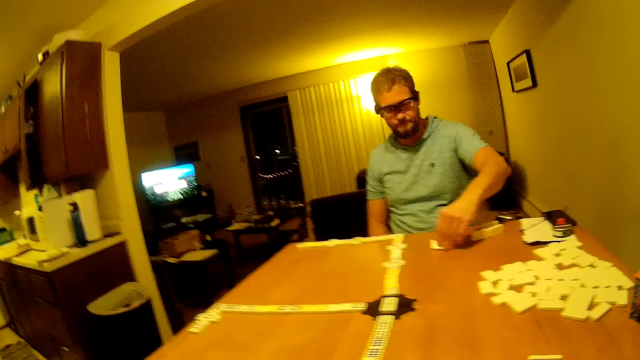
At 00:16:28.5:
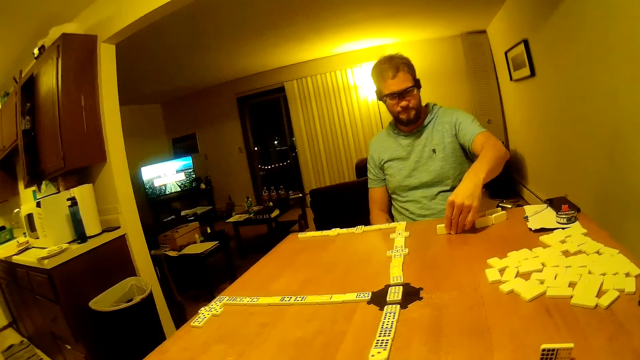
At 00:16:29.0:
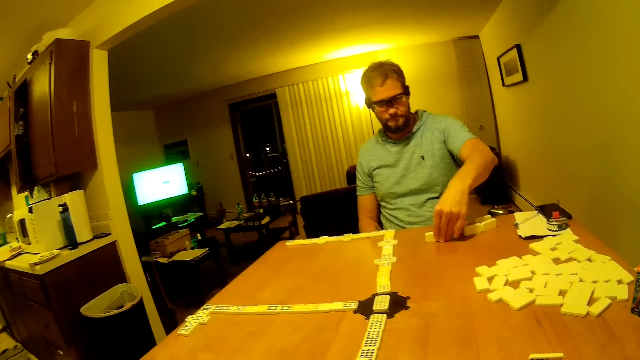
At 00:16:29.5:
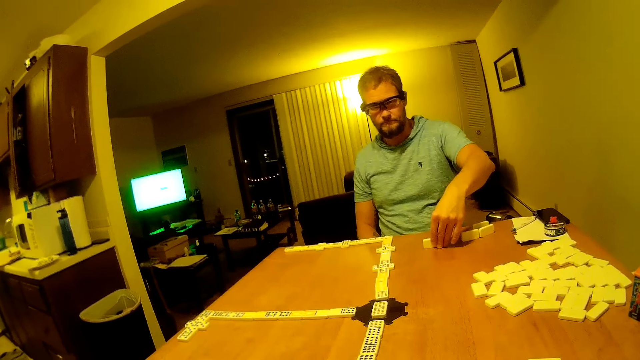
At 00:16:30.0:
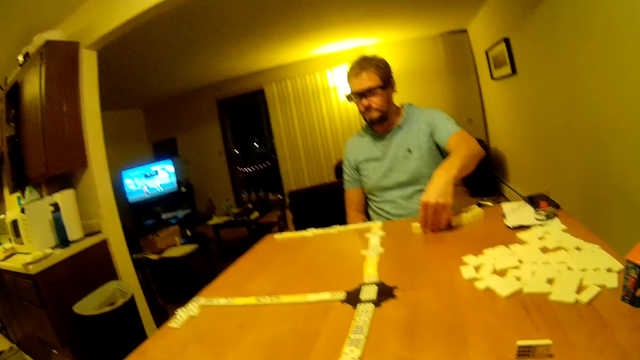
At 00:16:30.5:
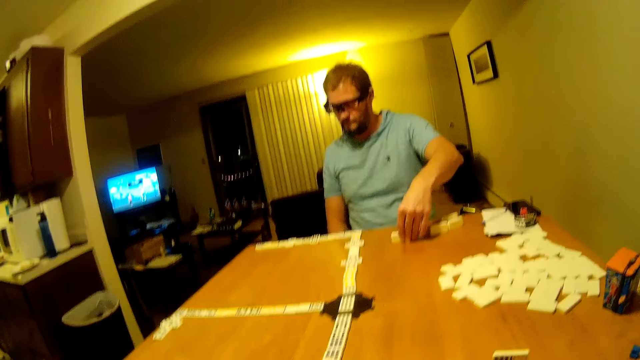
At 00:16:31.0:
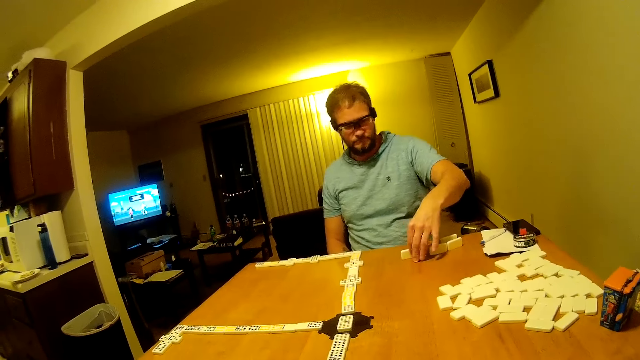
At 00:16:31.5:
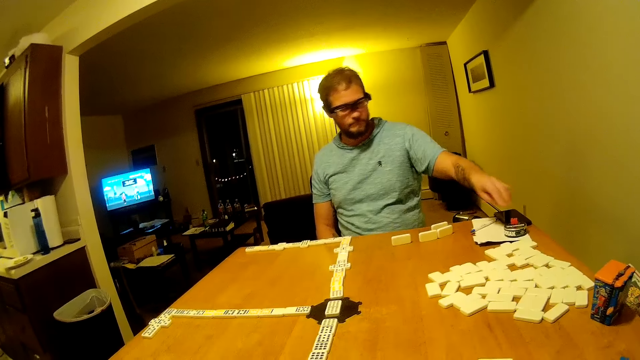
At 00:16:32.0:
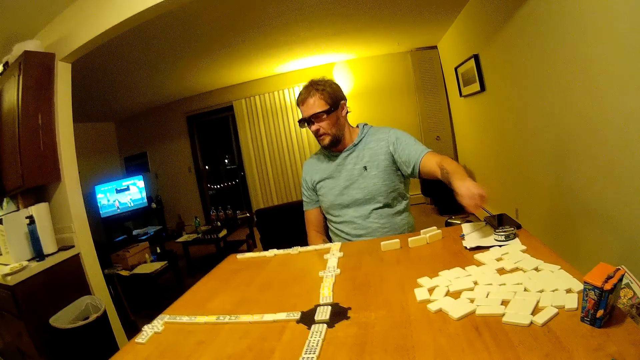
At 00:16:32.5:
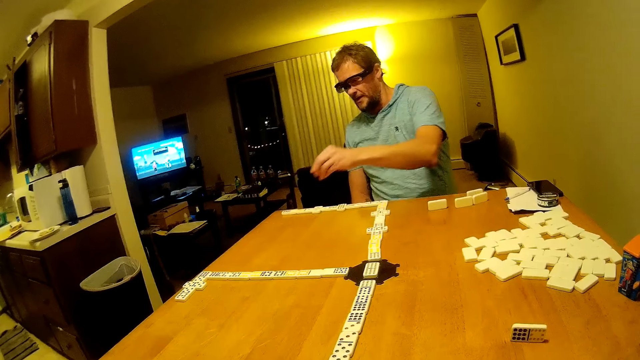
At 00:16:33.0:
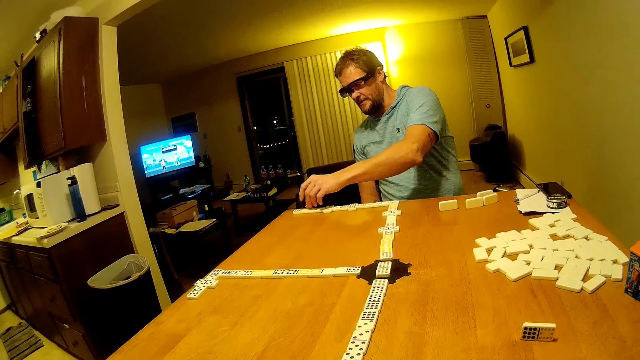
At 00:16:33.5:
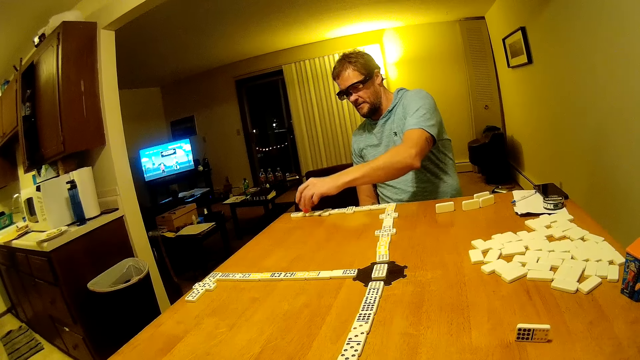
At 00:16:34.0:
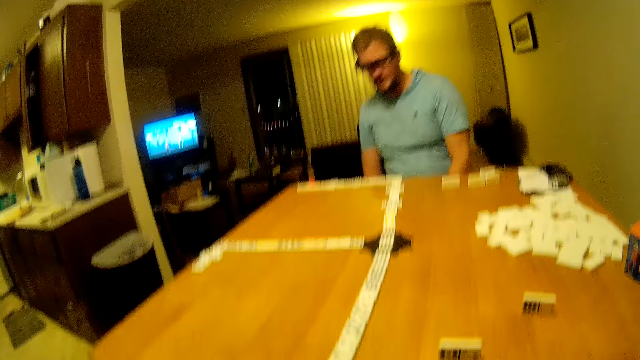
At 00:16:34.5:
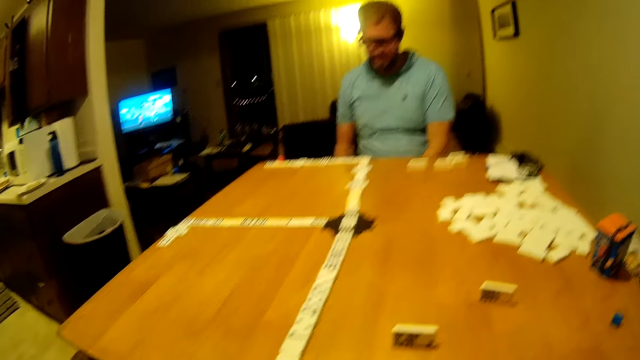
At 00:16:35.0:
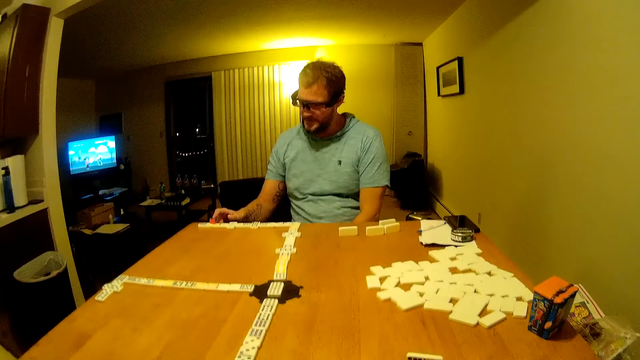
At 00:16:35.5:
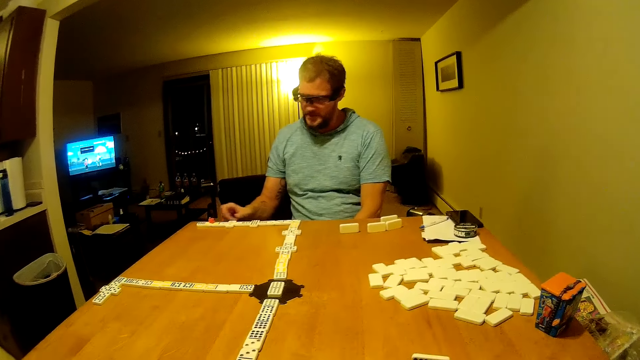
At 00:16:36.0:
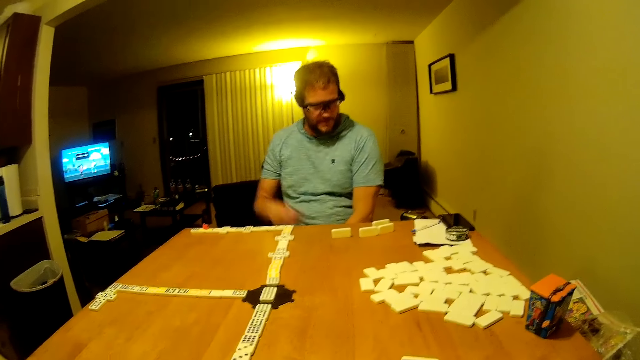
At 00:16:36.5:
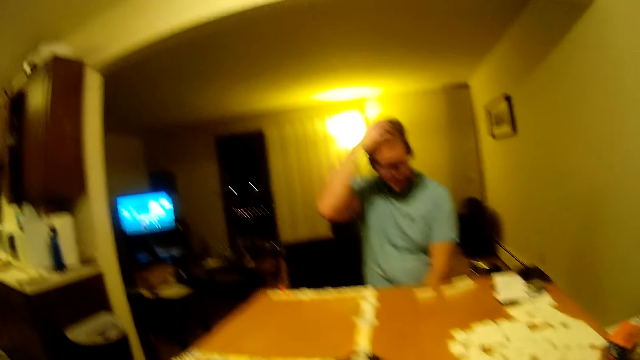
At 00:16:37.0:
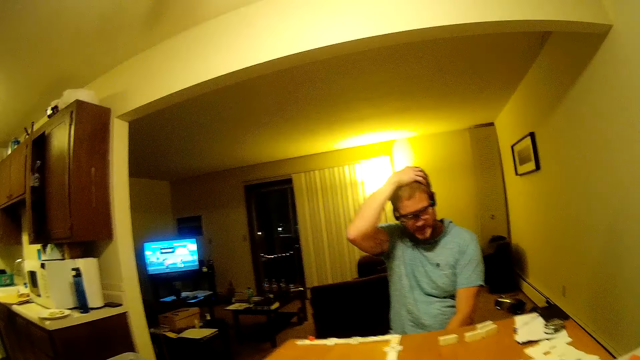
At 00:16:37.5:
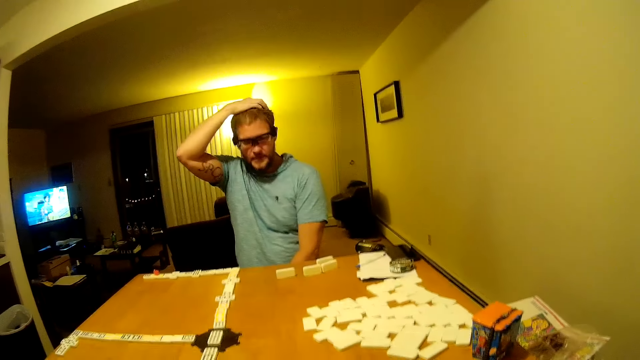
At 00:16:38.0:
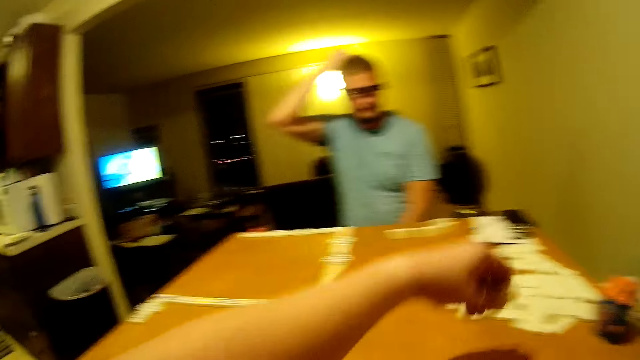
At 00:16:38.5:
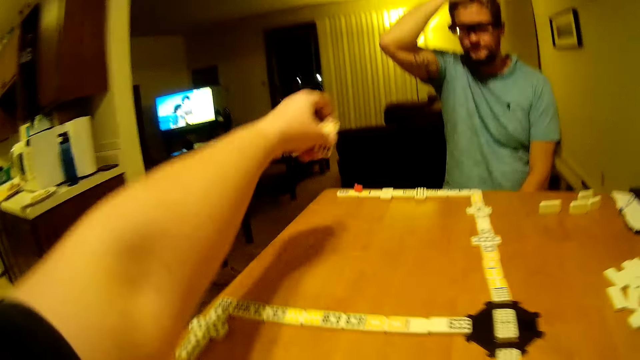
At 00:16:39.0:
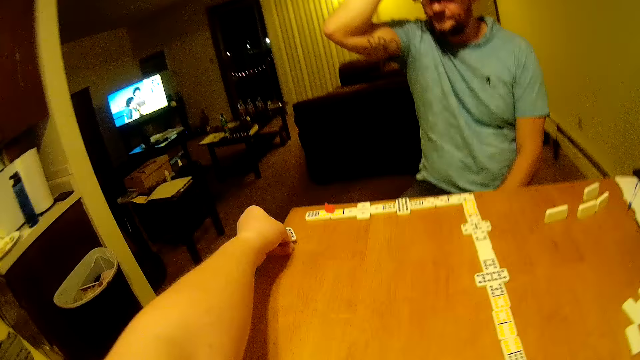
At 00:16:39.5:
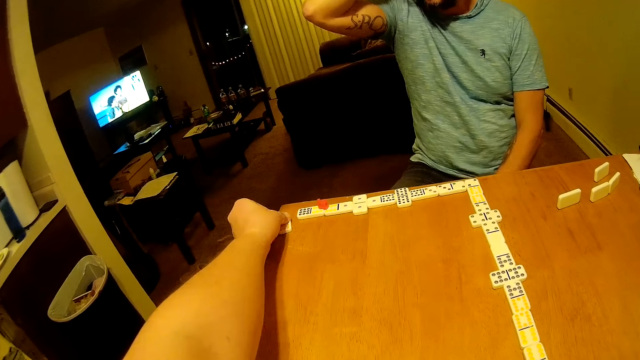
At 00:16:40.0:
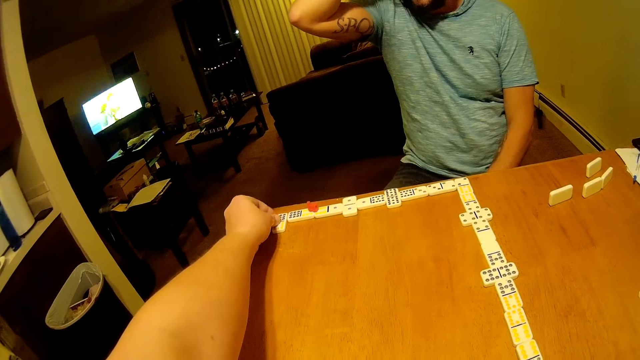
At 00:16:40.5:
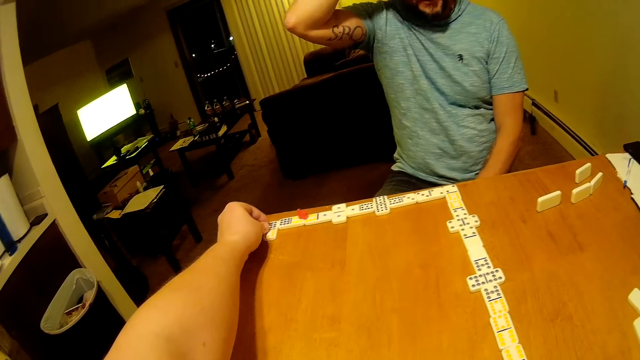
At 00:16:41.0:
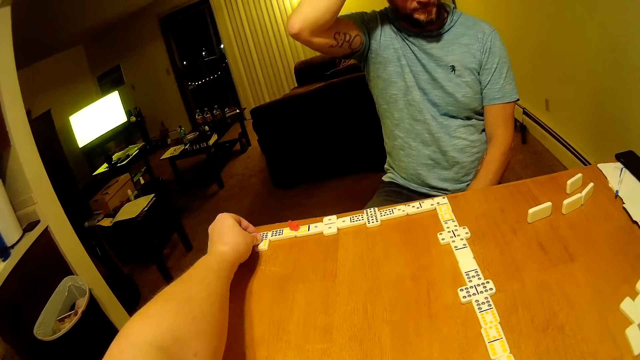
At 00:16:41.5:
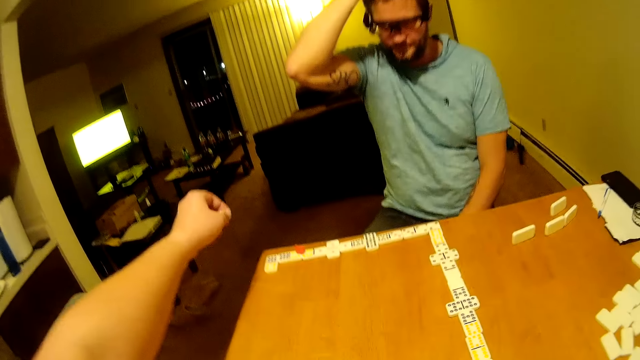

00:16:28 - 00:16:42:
A man picks the domino from the table. The man turns the domino piece, looks at the dominoes, and moves the domino piece. The man picks the domino piece from the table and places the domino piece on the other piece. The man touches the domino piece. The man touches the hair and holds his head. The camera wearer picks the domino from the table. He places the dominoes on the line of dominoes.

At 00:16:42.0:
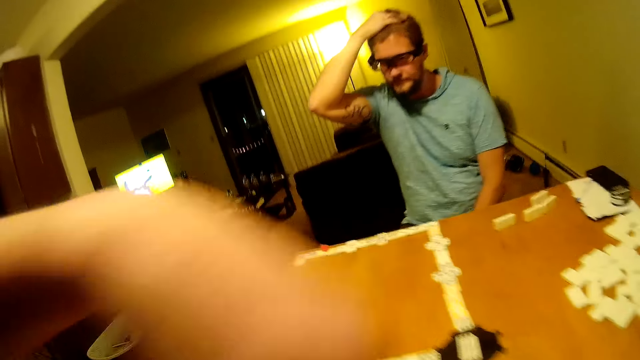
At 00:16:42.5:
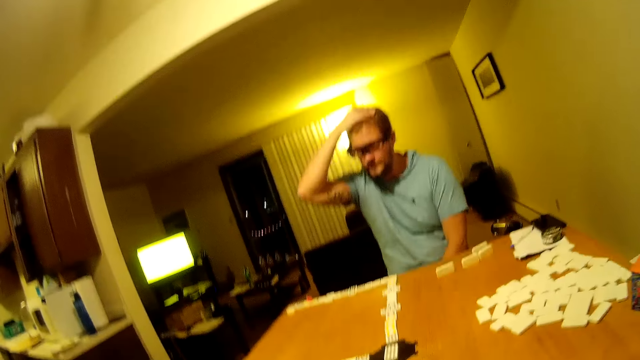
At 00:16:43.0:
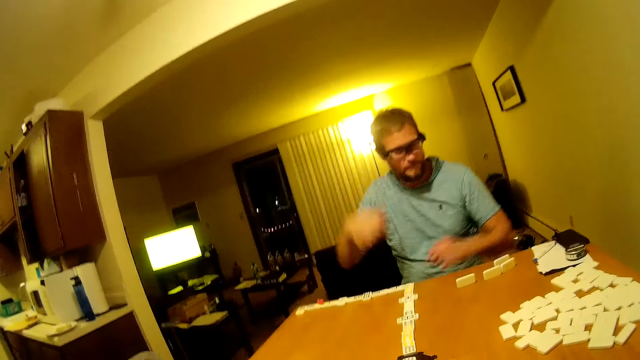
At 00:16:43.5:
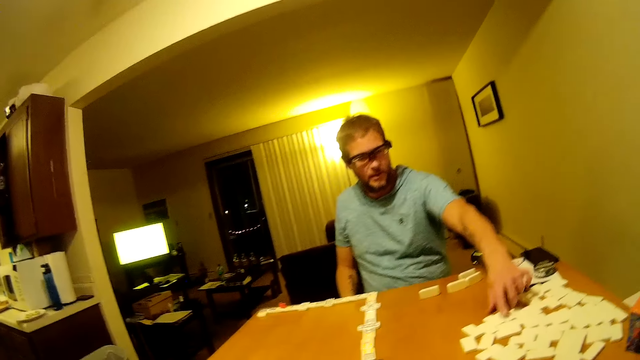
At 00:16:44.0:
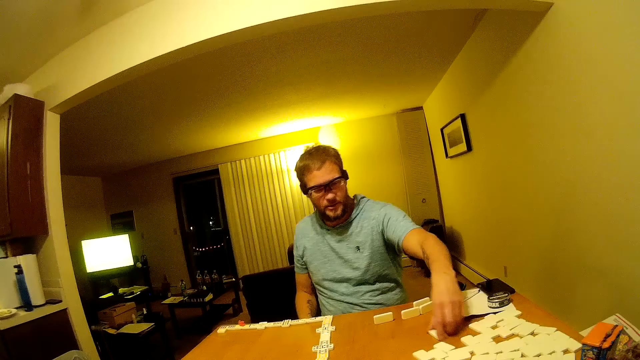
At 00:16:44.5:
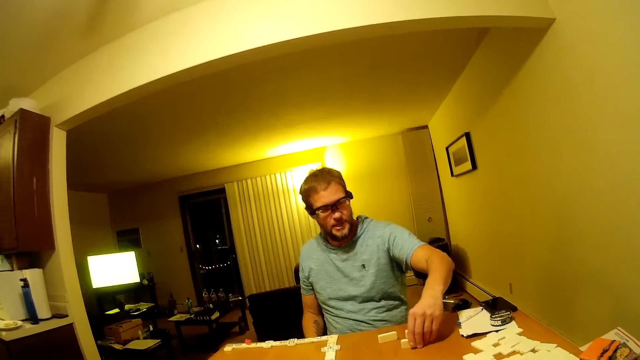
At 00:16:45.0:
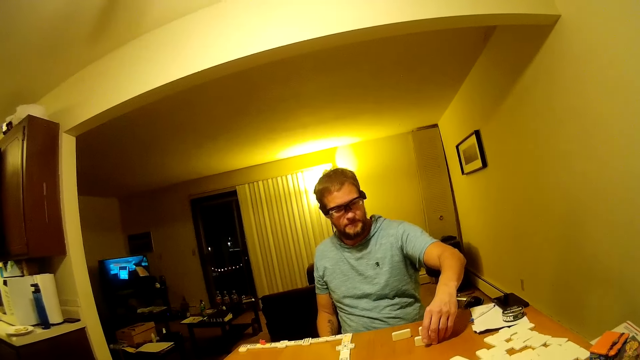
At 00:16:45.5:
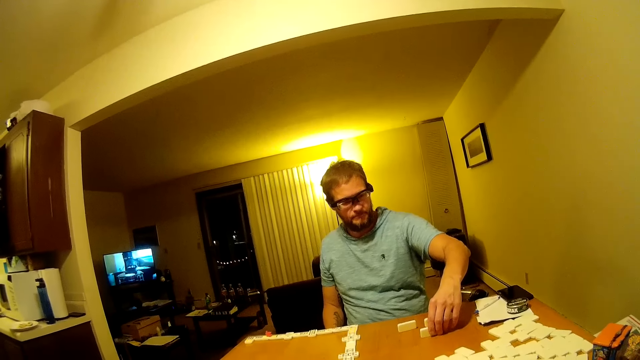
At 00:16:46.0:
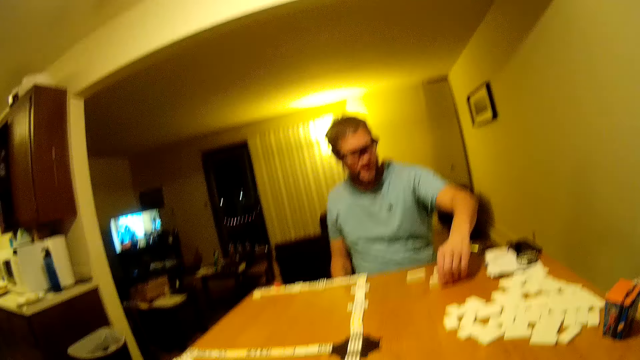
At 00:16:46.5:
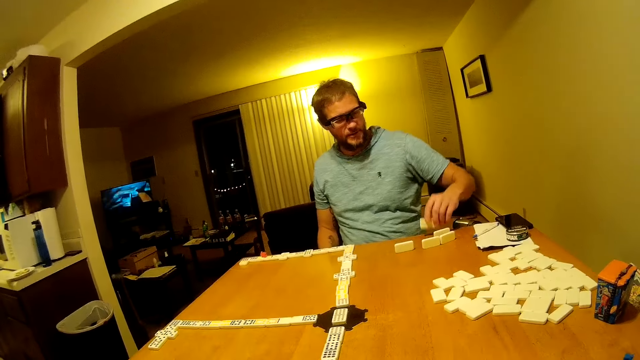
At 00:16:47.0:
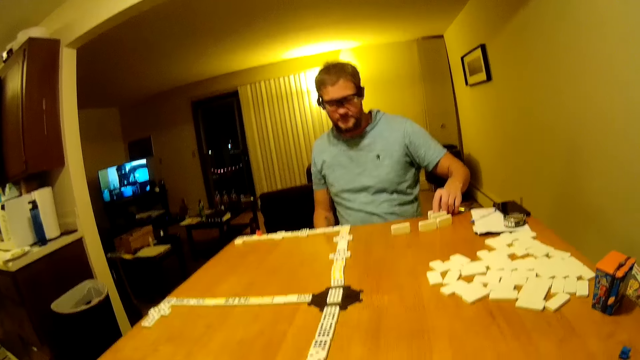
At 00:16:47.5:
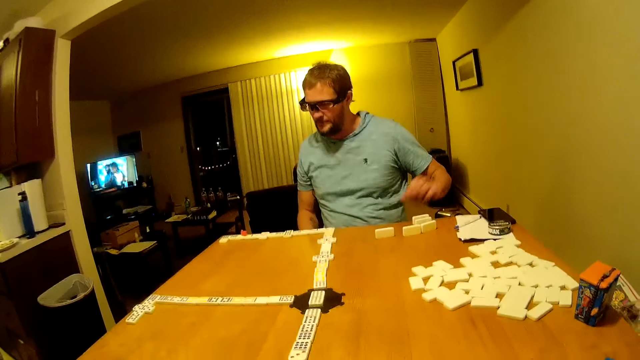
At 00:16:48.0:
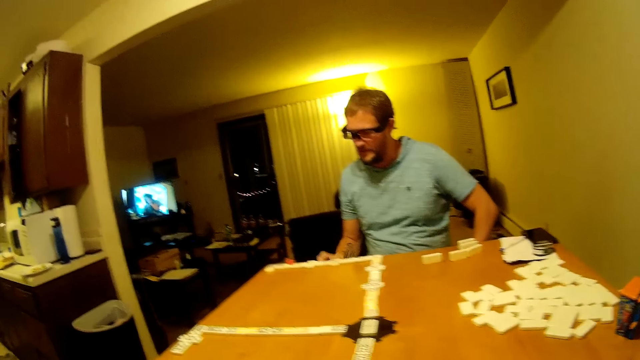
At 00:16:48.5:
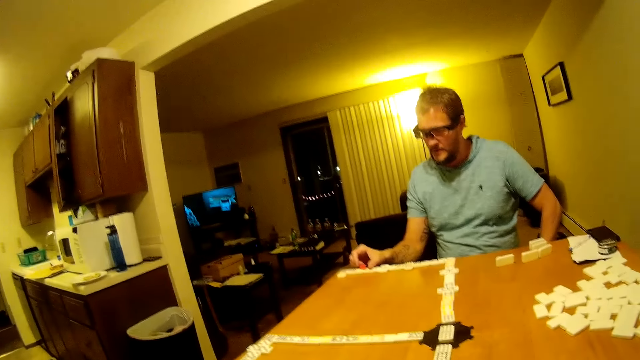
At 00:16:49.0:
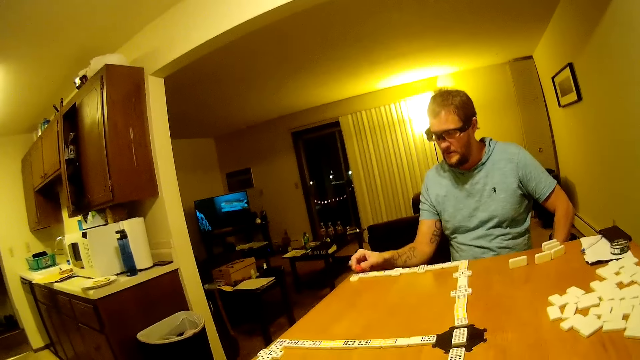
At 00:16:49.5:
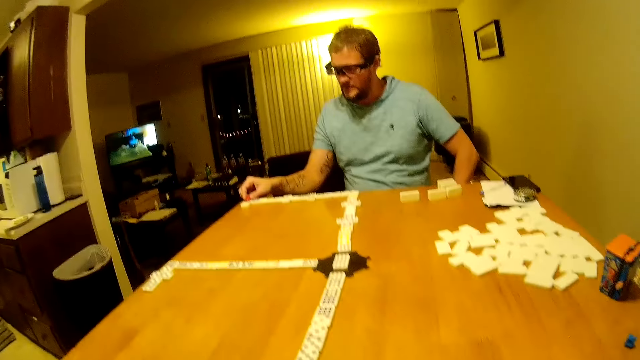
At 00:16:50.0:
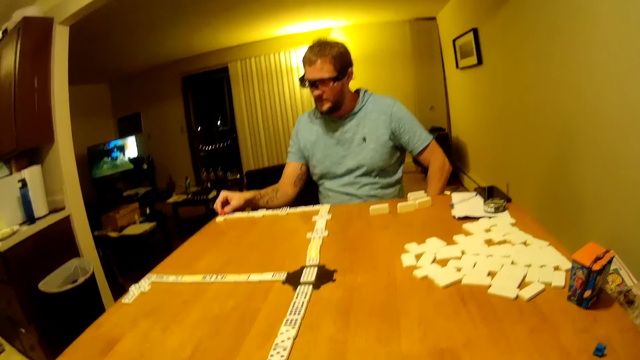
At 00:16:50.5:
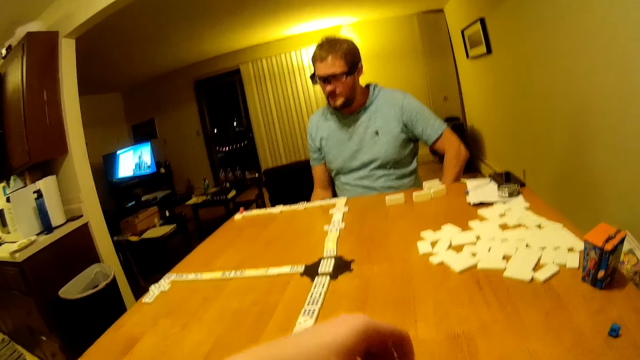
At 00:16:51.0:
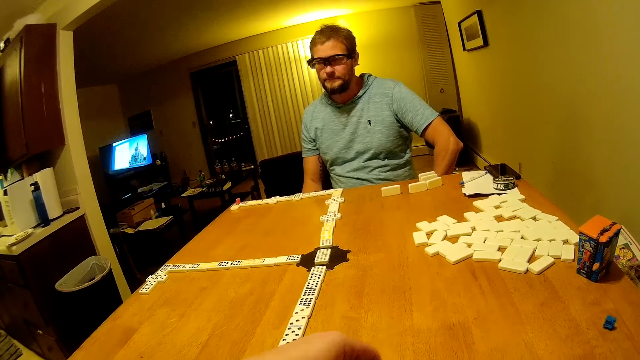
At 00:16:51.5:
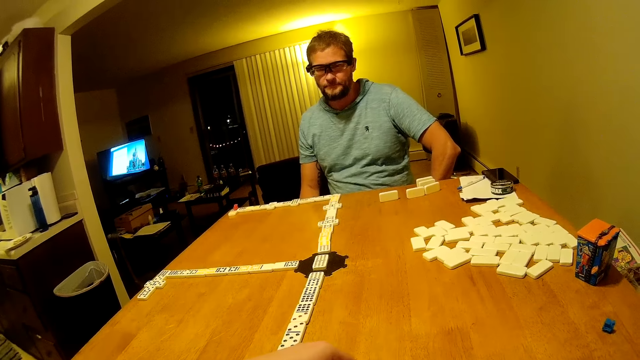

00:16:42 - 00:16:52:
A man moves a domino piece on the table. The man picks the domino from the table and holds the domino on the table. The man picks the domino piece and places the domino piece on the other table. The man arranges the dominoes on the table. The man moves the domino piece on the other domino. The camera wearer places the domino piece on the table.
